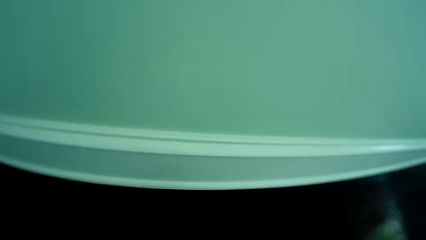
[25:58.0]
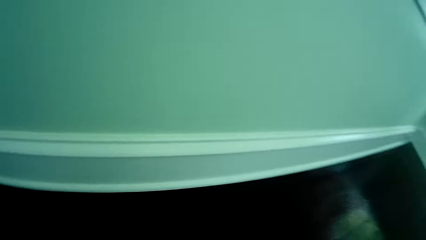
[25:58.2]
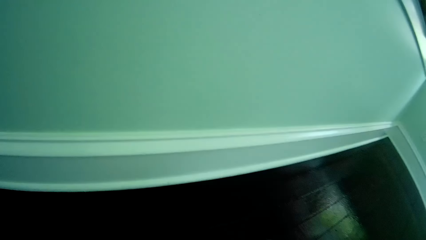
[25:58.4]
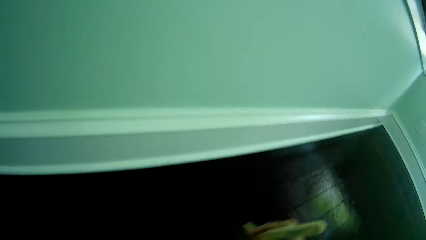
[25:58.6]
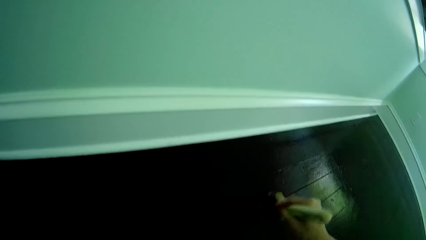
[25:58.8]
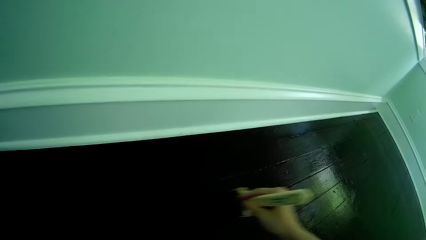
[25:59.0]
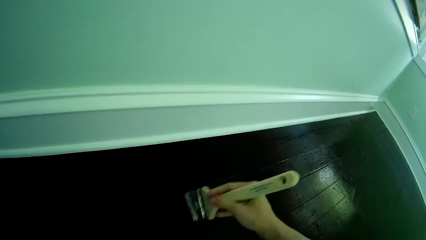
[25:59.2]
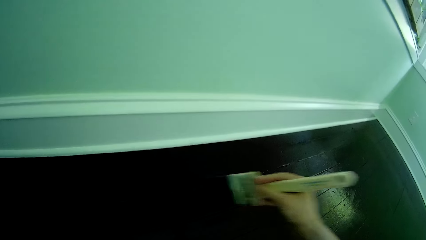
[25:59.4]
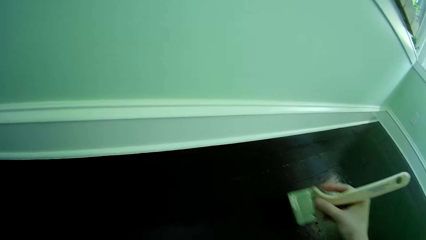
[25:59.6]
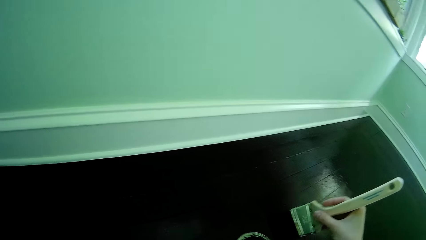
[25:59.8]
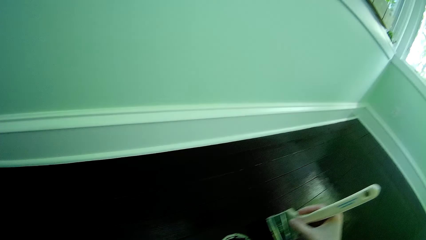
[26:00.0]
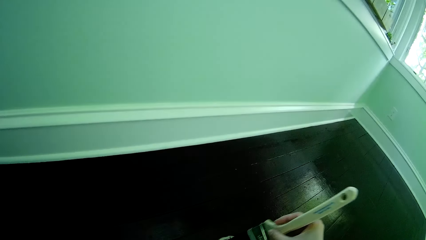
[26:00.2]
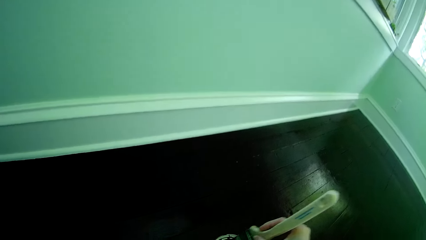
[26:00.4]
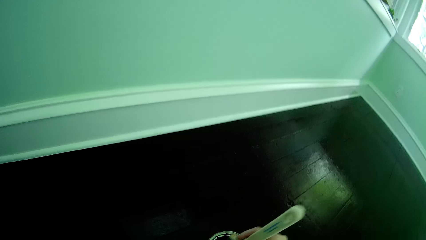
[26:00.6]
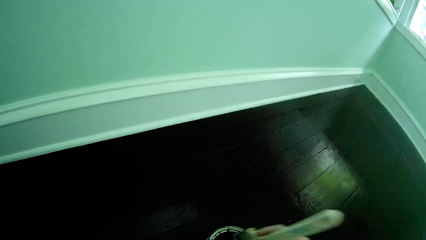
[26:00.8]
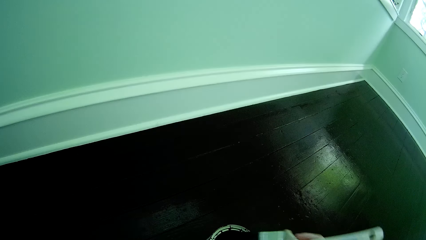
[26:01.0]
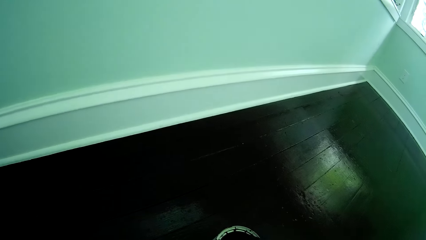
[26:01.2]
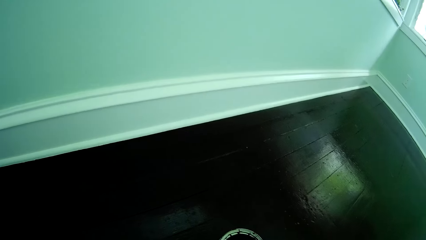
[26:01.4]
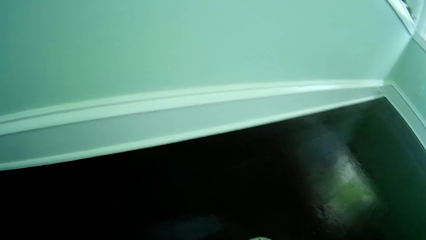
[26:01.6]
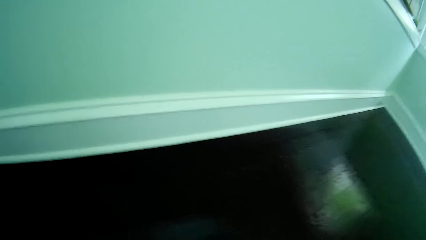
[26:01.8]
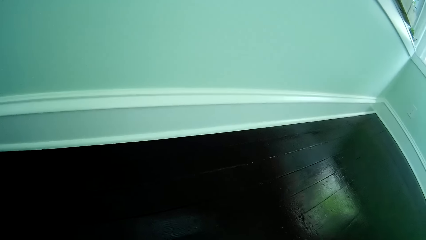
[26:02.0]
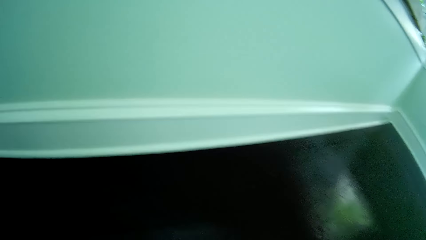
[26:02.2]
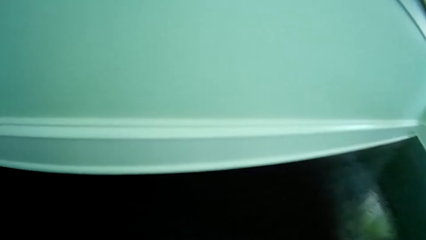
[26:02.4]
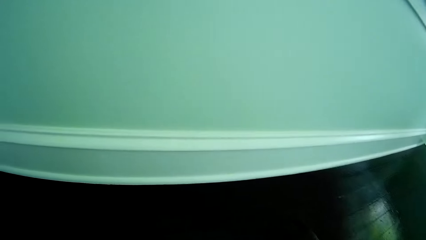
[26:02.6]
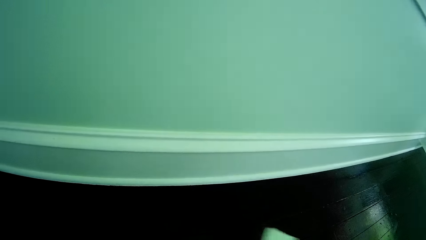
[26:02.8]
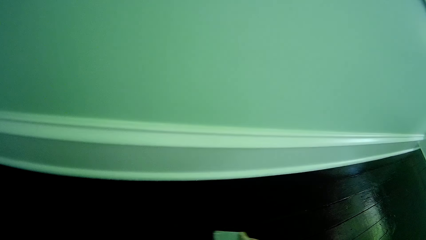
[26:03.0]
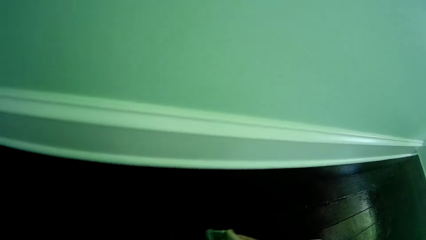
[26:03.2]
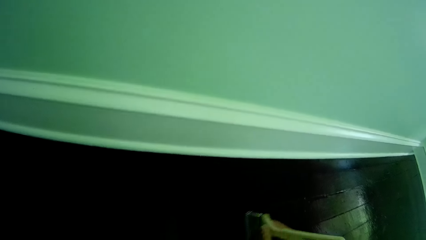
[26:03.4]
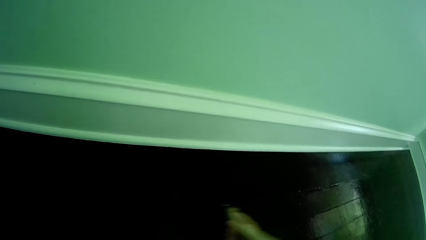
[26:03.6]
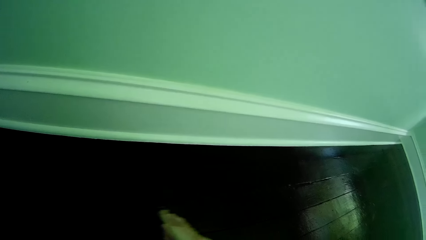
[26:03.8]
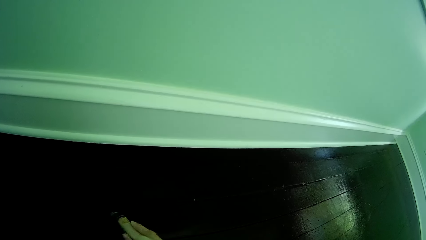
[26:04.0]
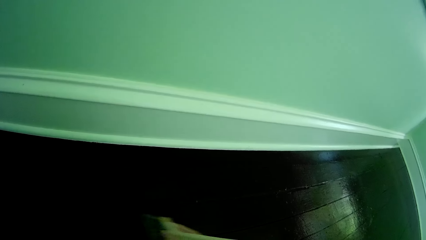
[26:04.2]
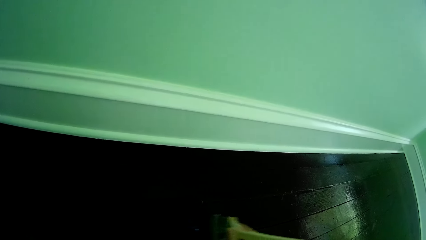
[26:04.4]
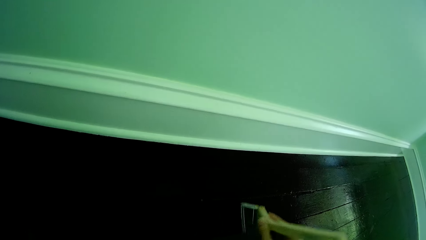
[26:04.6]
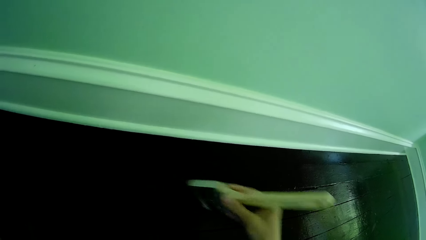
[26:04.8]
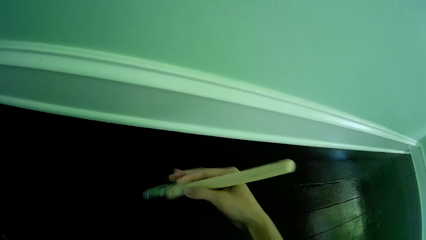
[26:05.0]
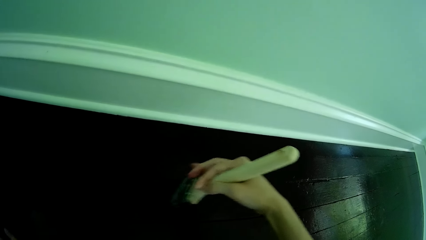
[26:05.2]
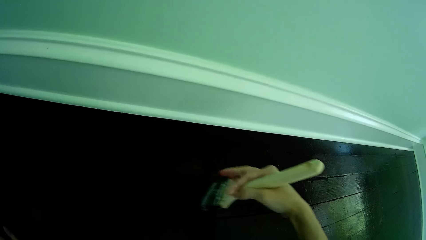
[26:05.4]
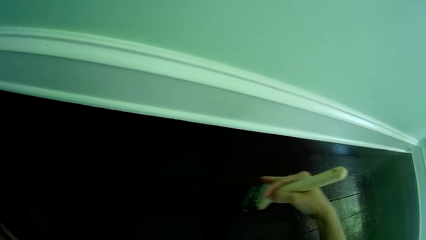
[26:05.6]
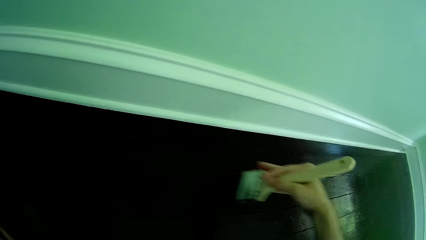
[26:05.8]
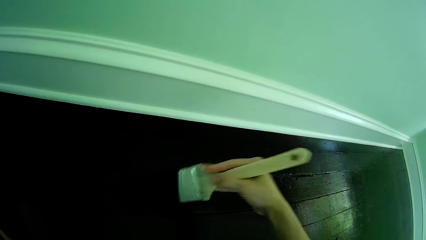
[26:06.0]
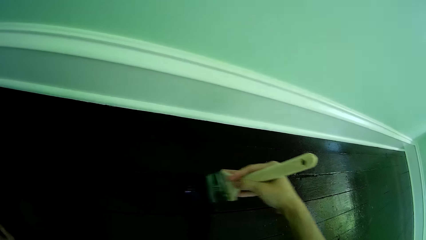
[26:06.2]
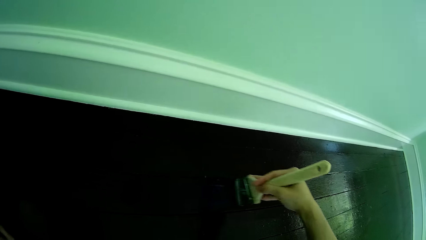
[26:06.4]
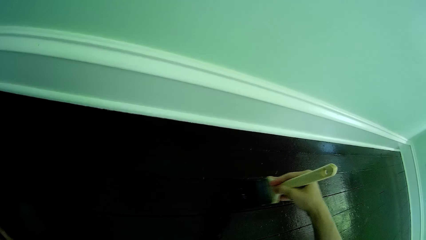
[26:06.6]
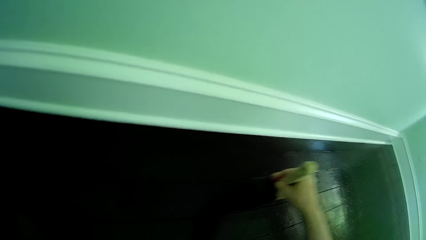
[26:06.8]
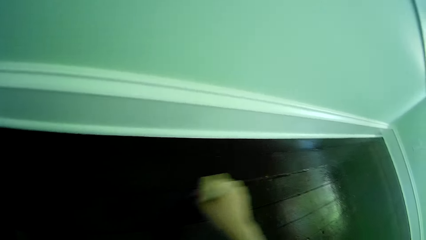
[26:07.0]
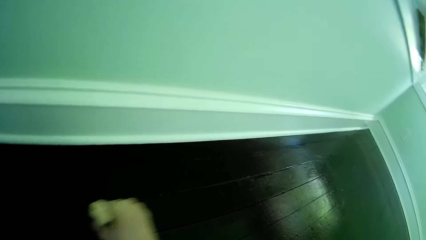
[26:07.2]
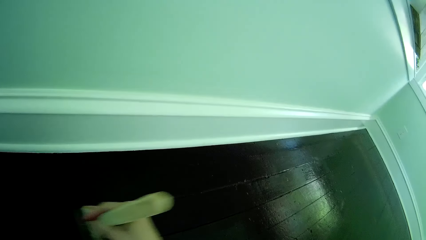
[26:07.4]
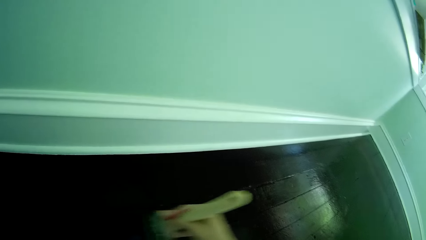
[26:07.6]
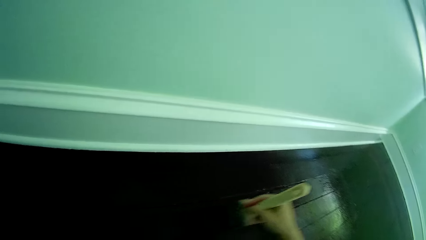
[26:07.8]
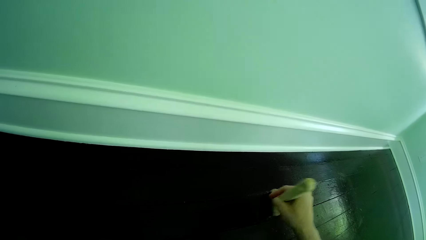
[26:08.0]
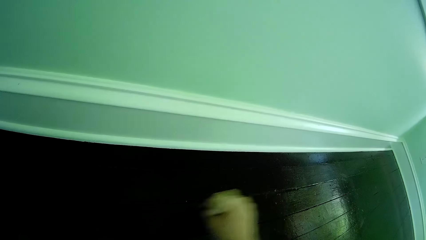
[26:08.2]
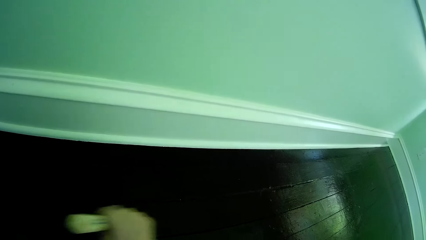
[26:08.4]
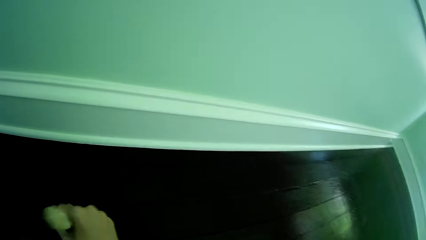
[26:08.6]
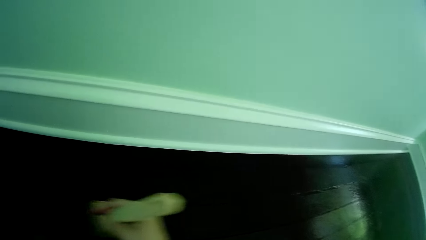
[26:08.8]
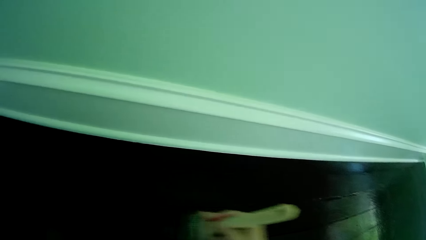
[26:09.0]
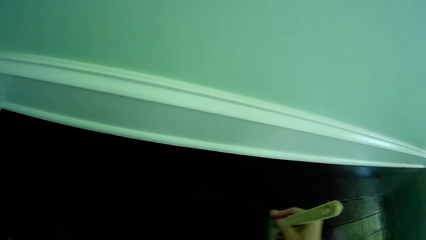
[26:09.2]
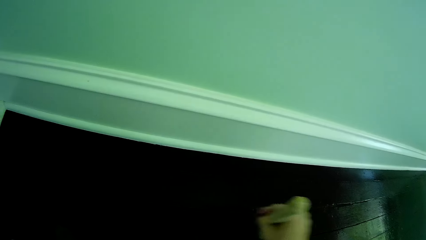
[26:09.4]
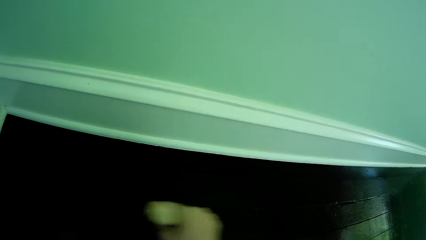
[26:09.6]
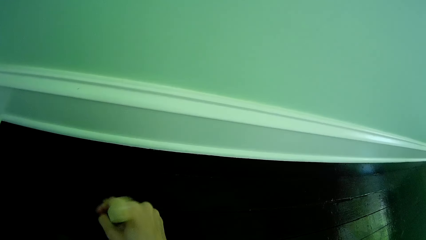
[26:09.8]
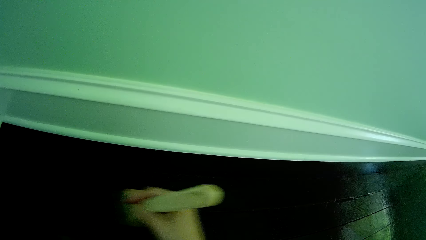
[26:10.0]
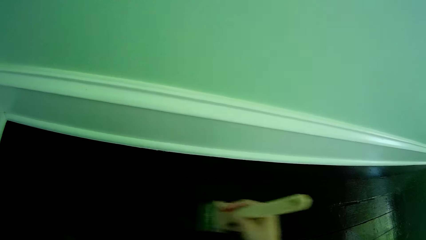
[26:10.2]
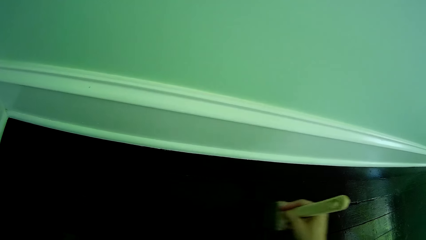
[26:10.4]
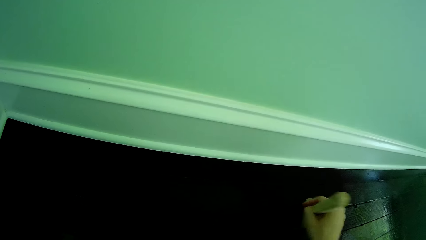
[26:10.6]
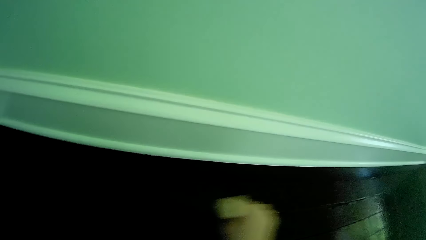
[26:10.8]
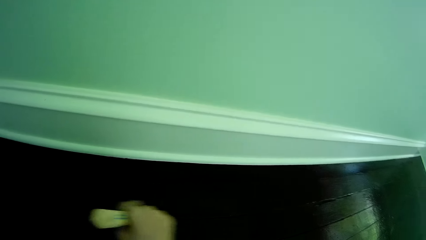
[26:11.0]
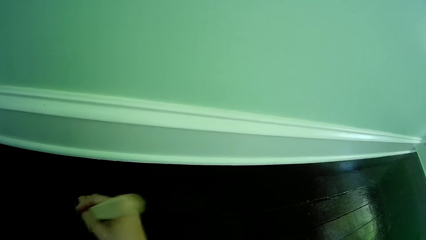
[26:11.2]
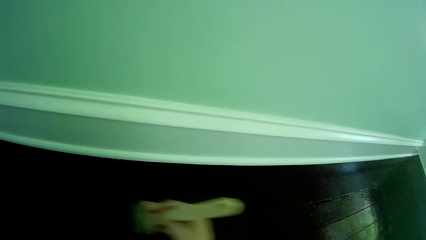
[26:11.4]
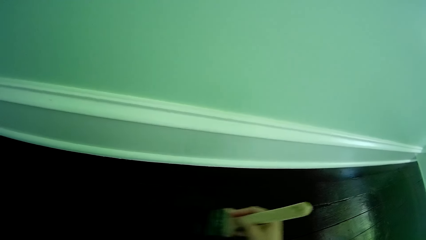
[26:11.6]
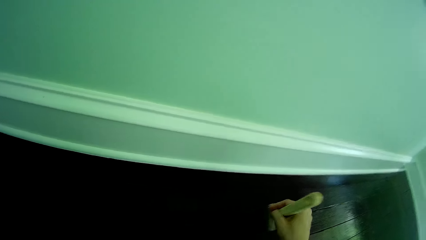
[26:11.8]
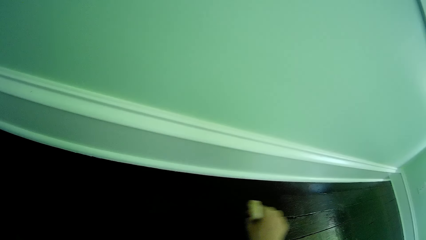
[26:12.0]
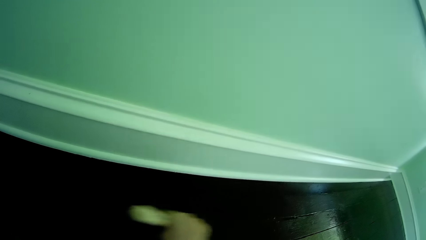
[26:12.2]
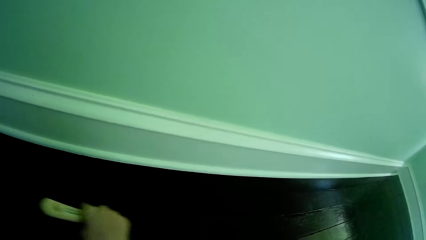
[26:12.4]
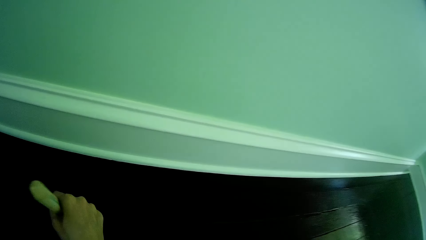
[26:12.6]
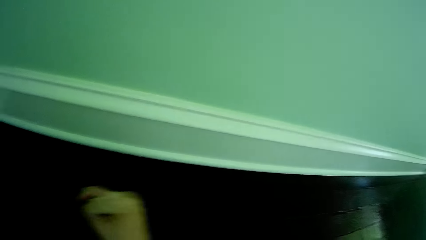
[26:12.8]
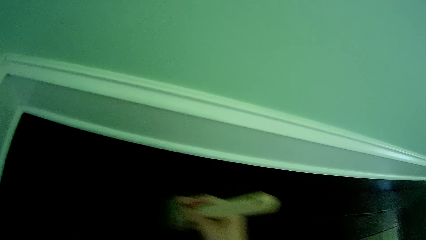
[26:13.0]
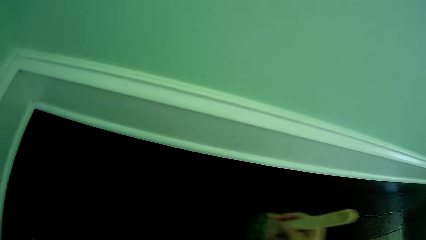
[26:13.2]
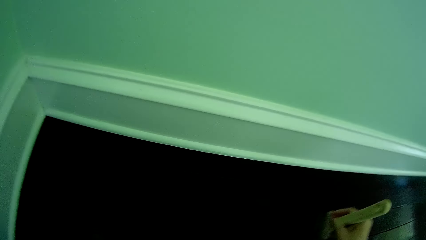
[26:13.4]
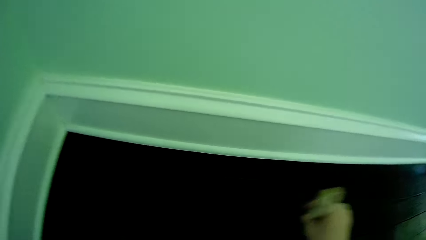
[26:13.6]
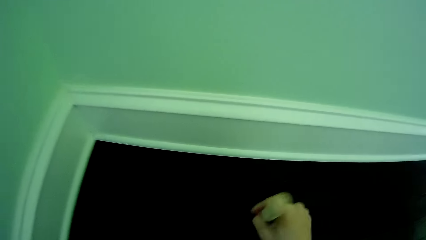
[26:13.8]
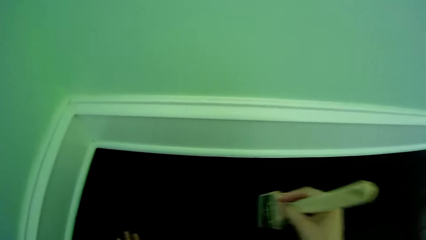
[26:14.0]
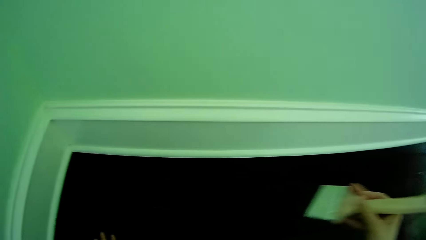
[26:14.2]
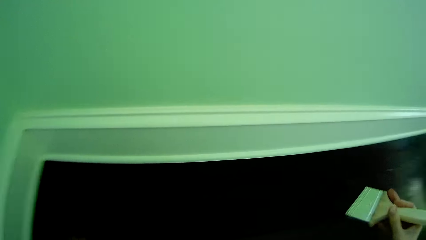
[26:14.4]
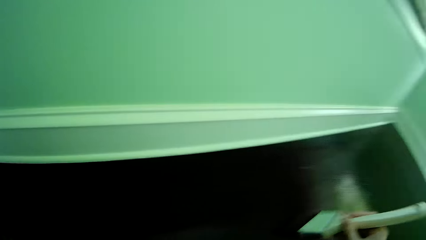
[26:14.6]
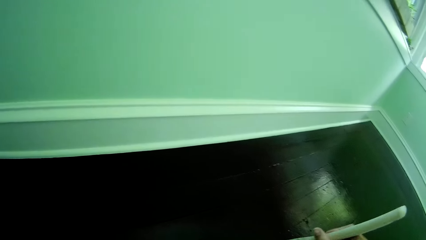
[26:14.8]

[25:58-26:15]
The camera wearer dips the brush into the bucket of paint on the floor with her right hand. She paints the floor with the brush in her right hand.
